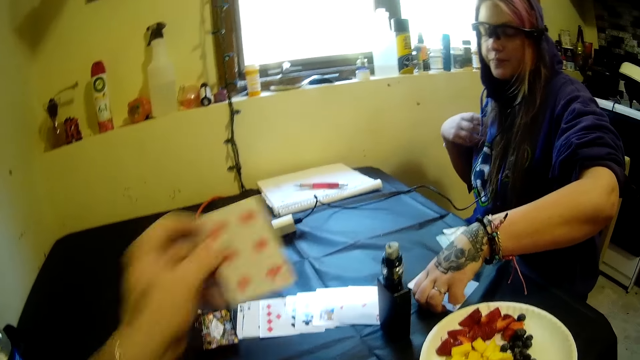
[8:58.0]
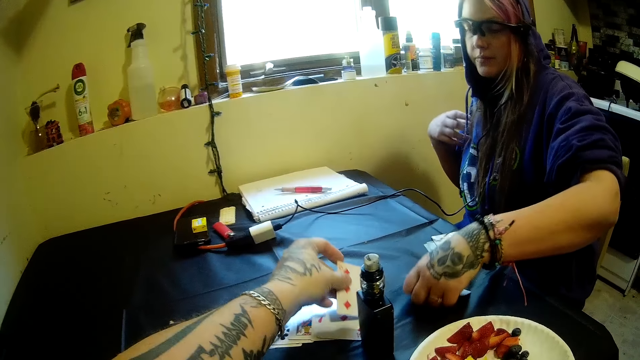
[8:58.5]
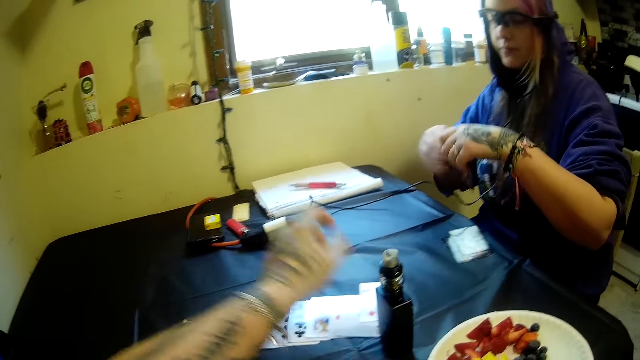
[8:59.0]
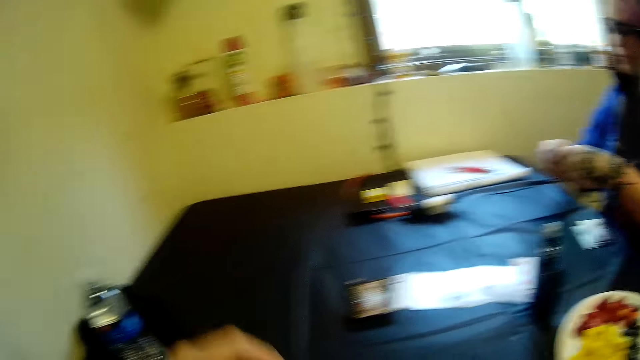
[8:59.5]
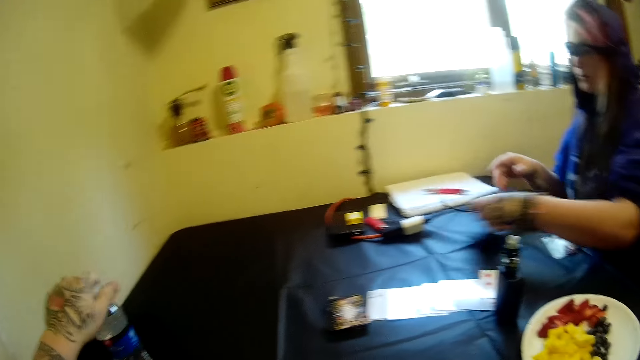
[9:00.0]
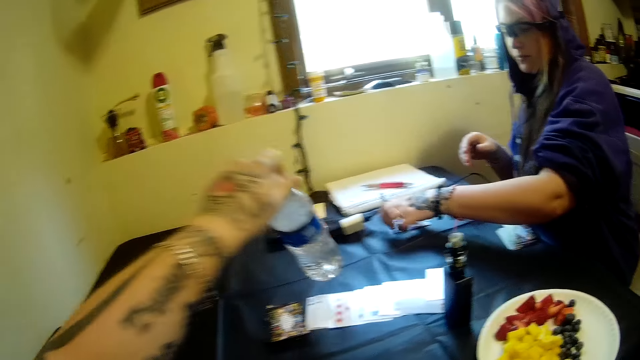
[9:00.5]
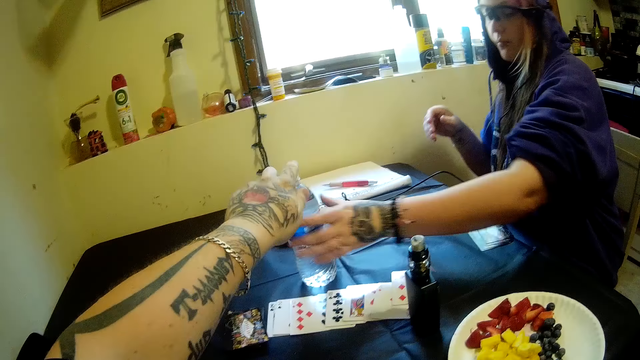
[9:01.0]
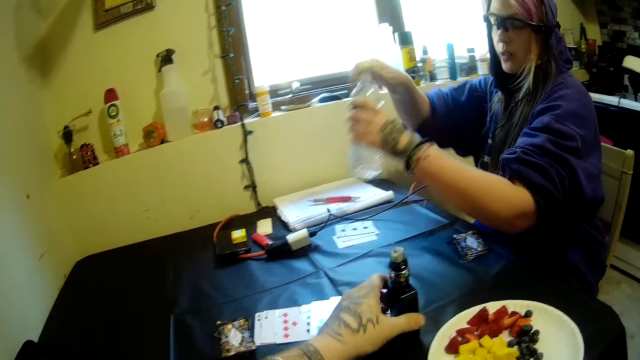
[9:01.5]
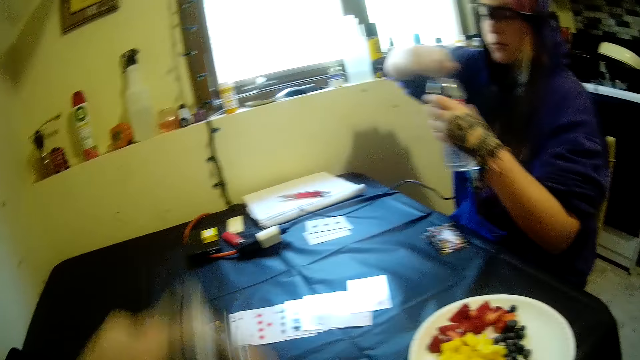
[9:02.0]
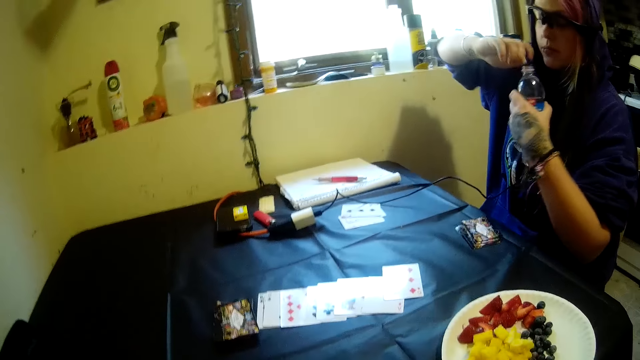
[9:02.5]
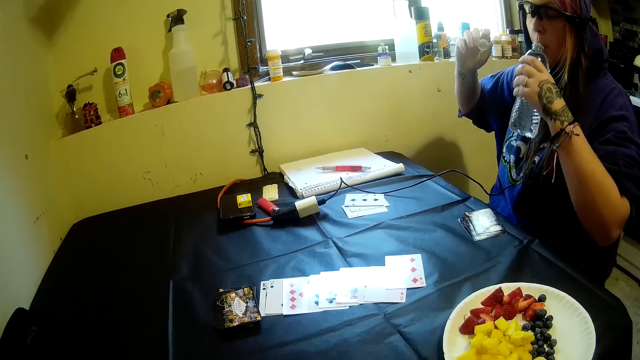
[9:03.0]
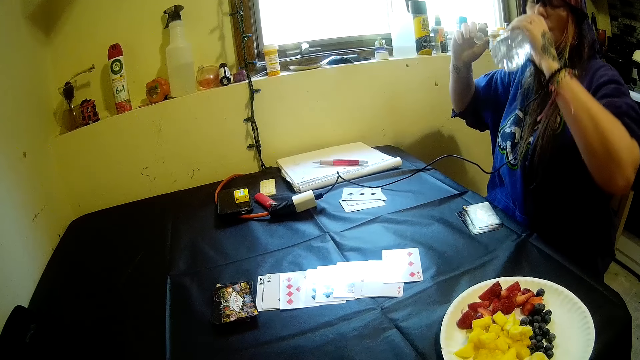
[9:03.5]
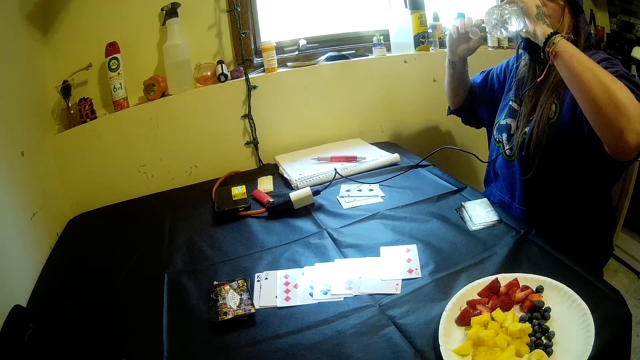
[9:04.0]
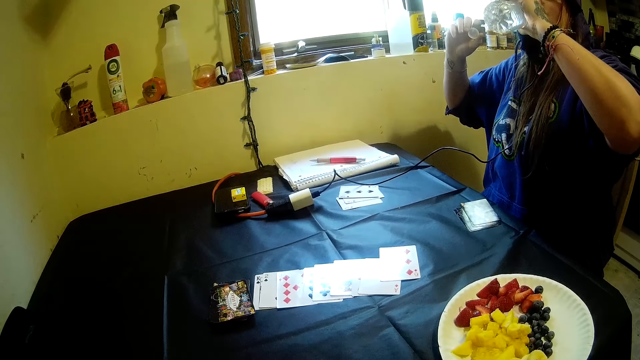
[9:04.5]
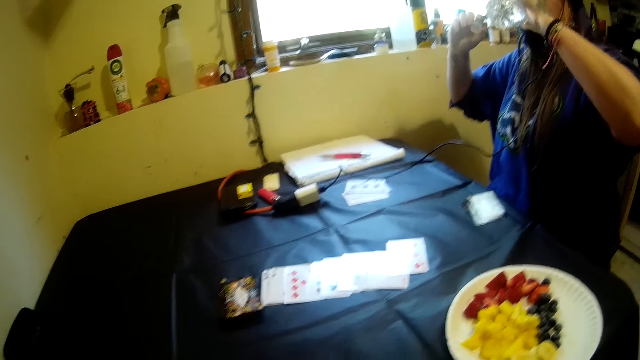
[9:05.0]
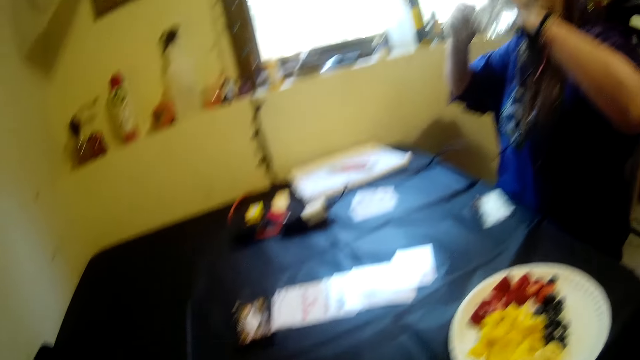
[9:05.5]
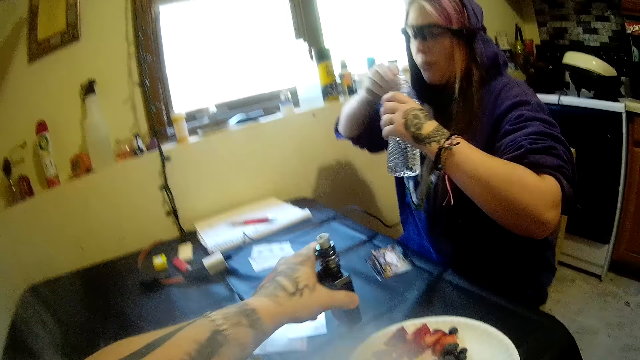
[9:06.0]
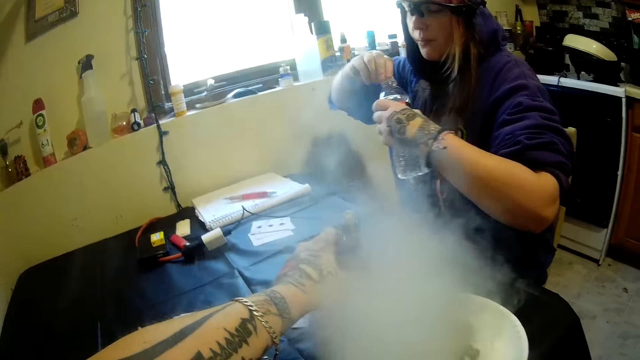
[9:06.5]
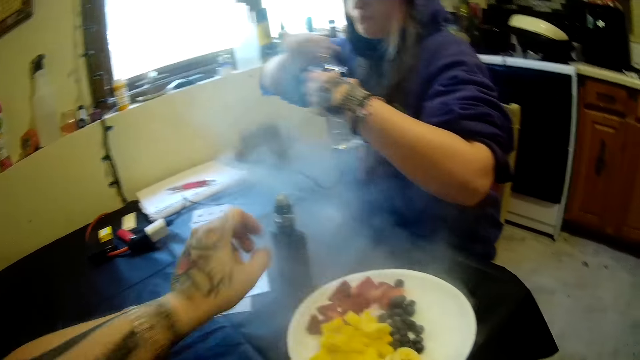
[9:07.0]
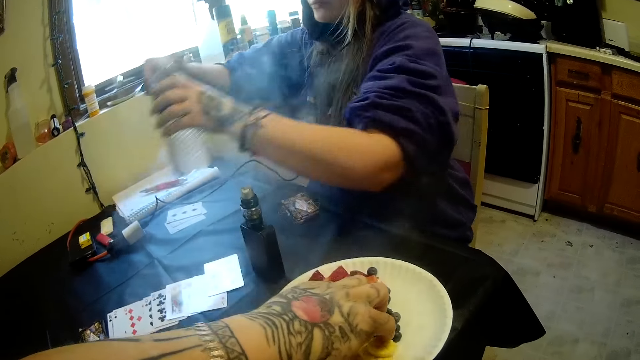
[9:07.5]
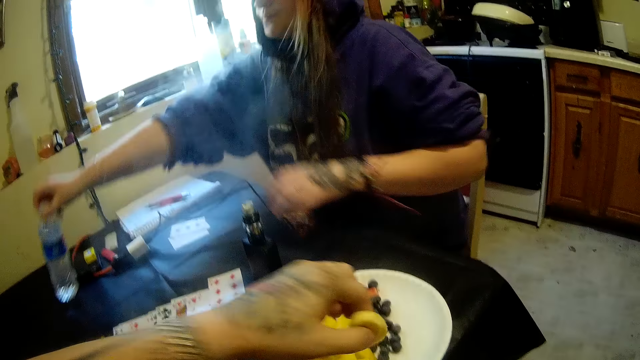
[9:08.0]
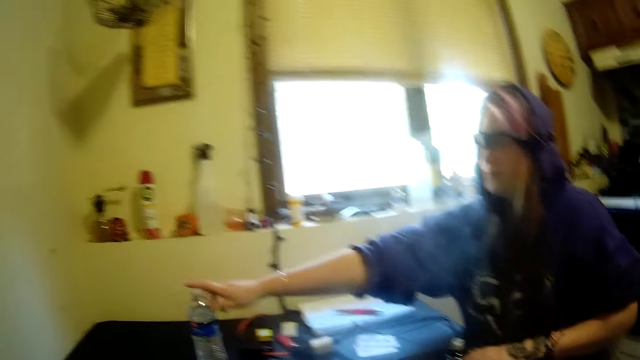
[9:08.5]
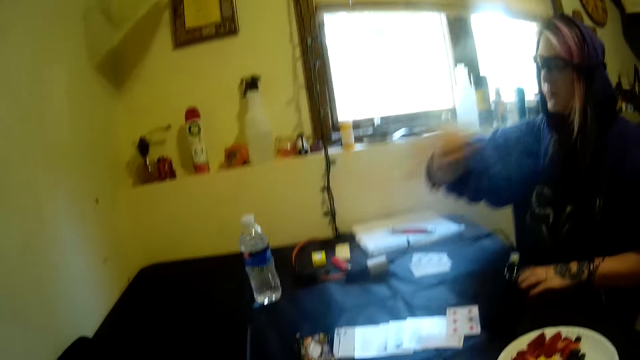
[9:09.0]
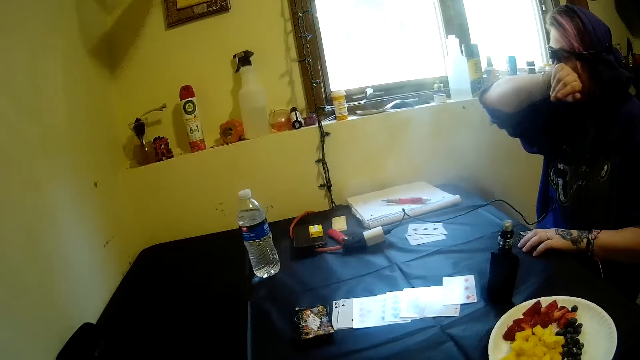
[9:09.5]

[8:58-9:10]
The camera wearer holds a solitaire card. The woman picks cards from the table with her left hand. The camera wearer drops the card on the table with his left hand. He picks a bottle of water from the table with his left hand. The woman drops the cards on the table with her left hand. The camera wearer drops the bottle of water on the table with his left hand. The woman picks the bottle of water from the table with her left hand. The camera wearer picks the electric cigarette from the table with his left hand. The woman opens the cover of the bottle of water with her right hand. The woman drinks from the bottle of water. The woman closes the bottle of water with the cover in her right hand. The camera wearer drops the electric cigarette on the table with his left hand. He picks something on the table. He picks fruit from the plastic plate on the table with his left hand. The woman drops the bottle of water on the table with her right hand. The woman wipes her mouth with her hand.

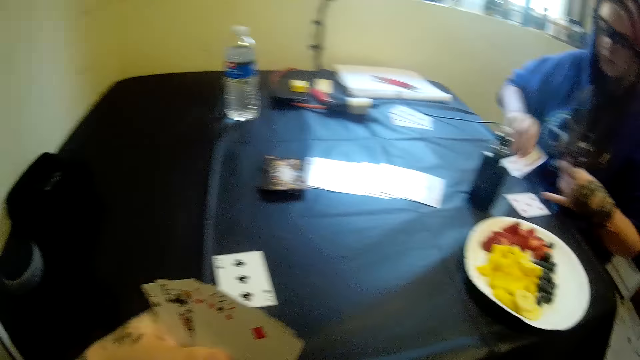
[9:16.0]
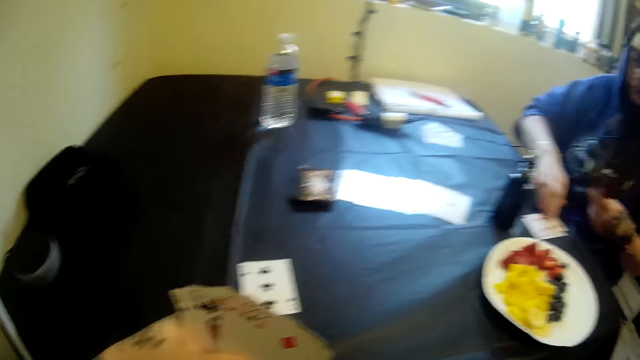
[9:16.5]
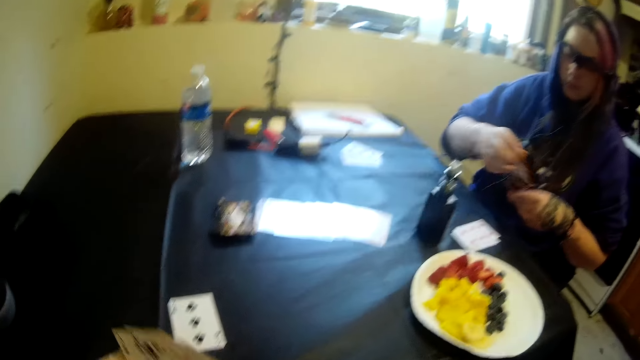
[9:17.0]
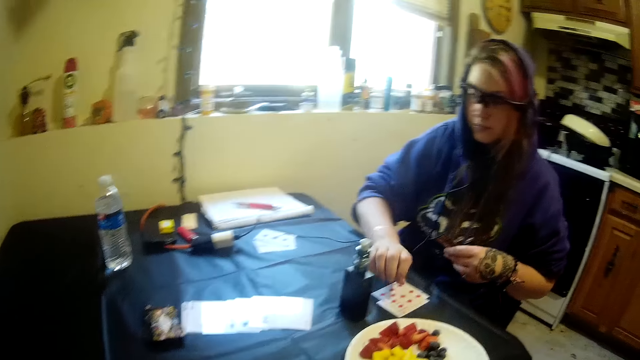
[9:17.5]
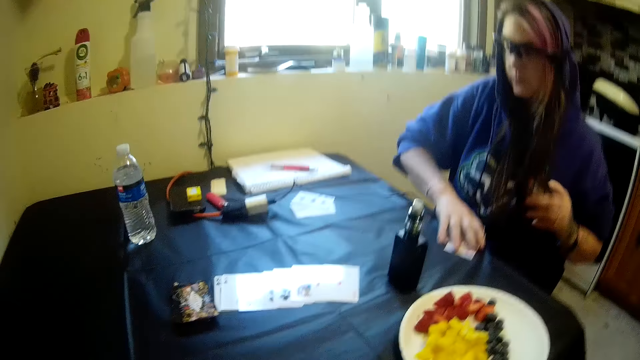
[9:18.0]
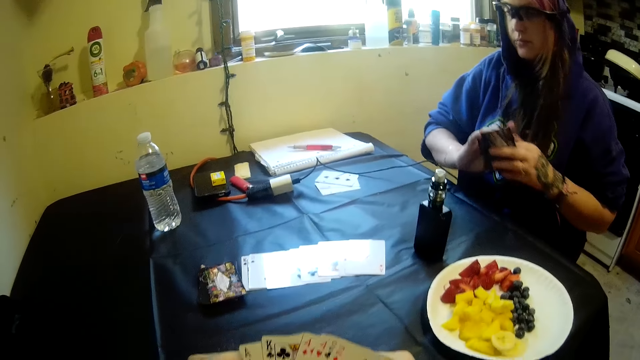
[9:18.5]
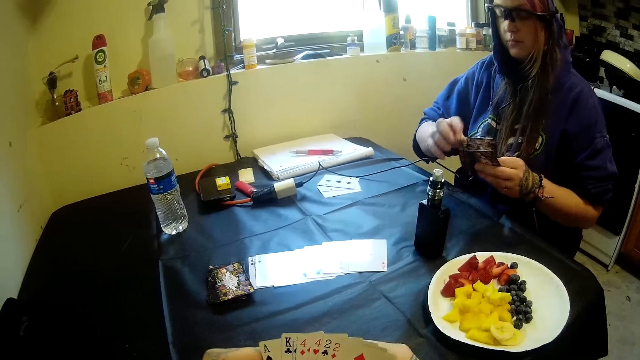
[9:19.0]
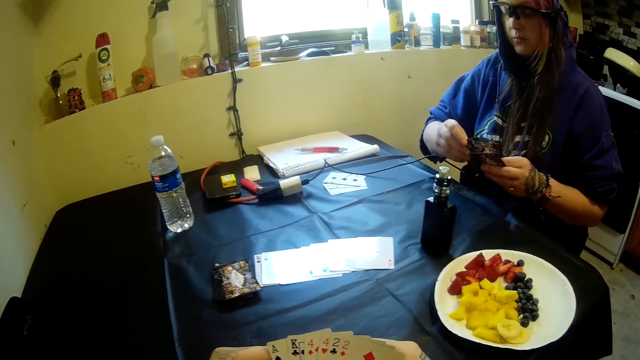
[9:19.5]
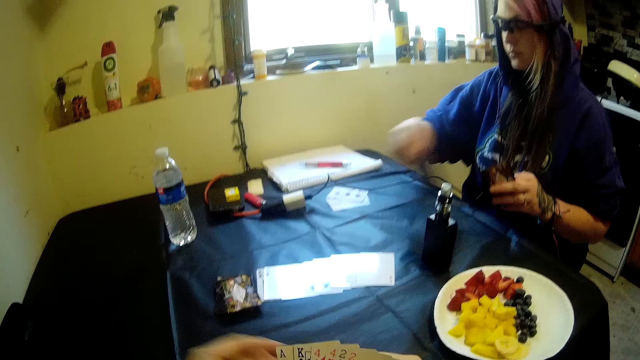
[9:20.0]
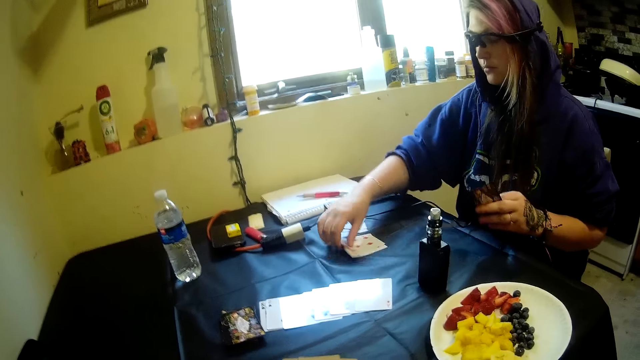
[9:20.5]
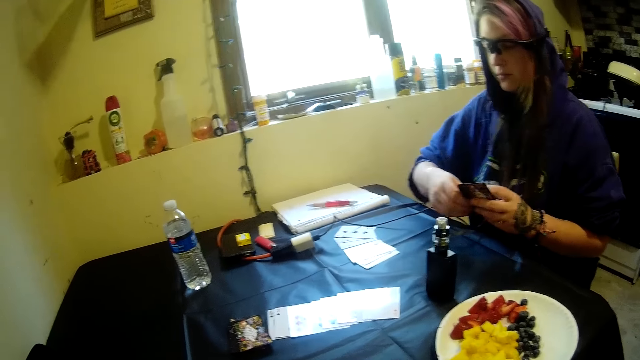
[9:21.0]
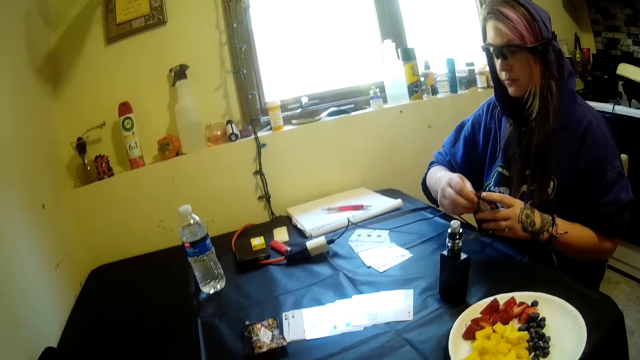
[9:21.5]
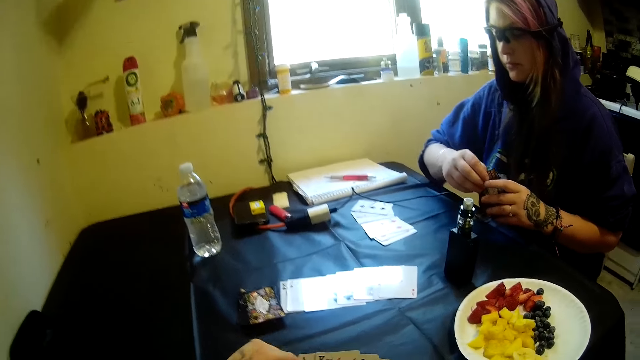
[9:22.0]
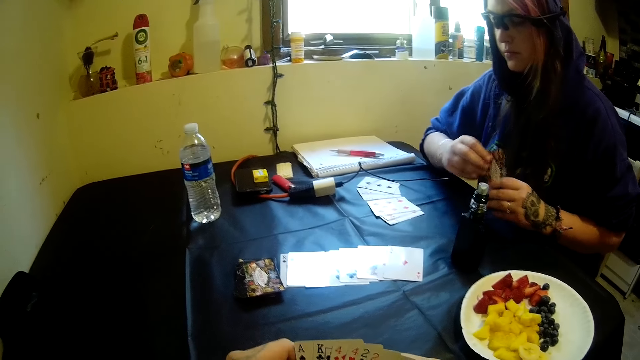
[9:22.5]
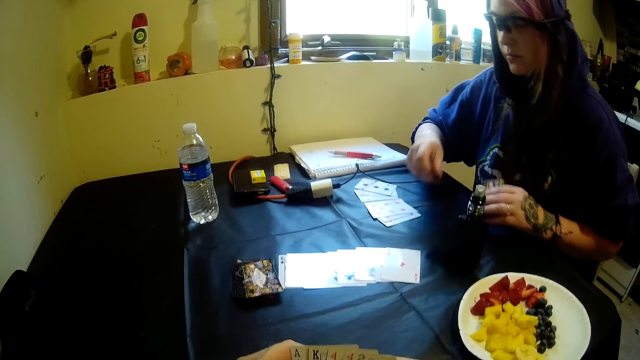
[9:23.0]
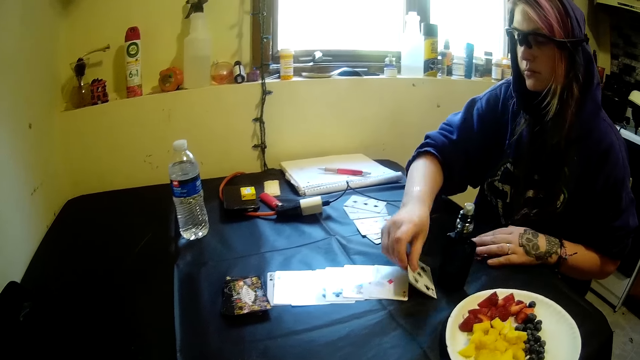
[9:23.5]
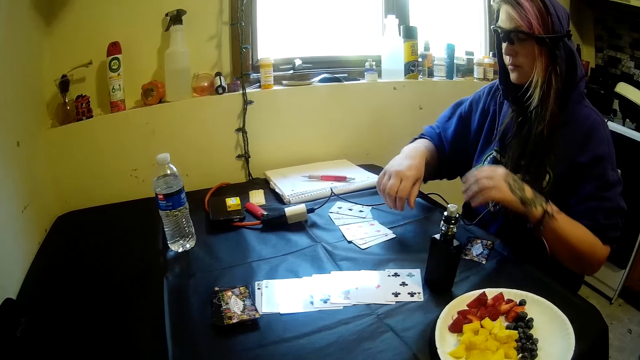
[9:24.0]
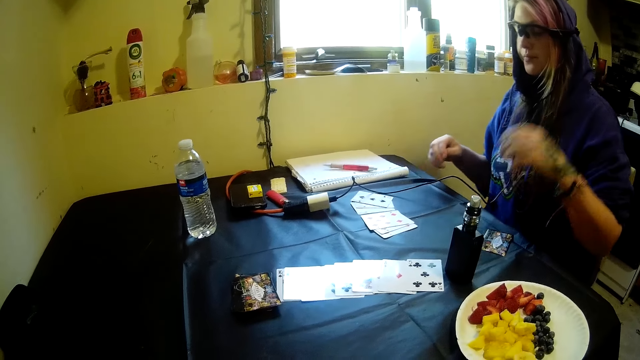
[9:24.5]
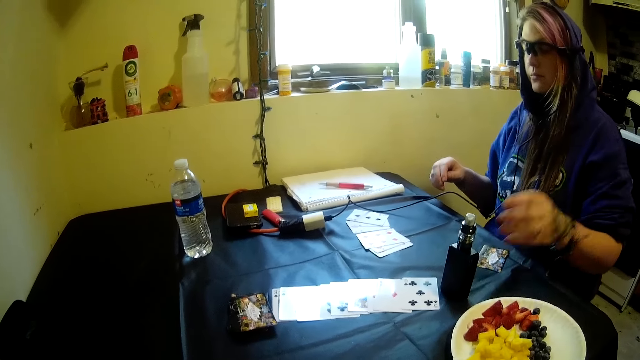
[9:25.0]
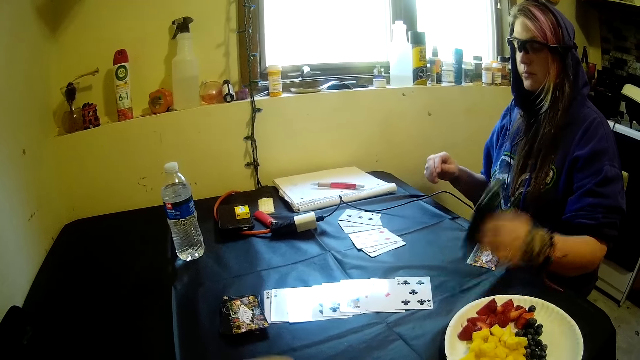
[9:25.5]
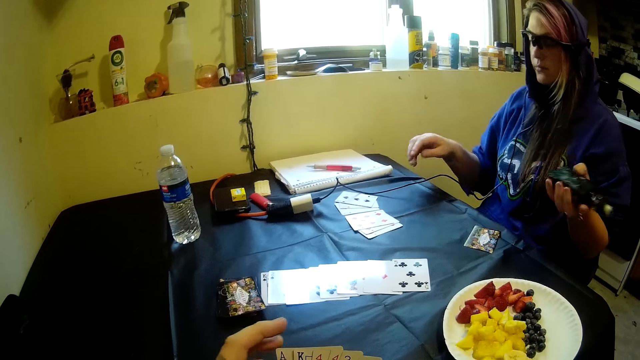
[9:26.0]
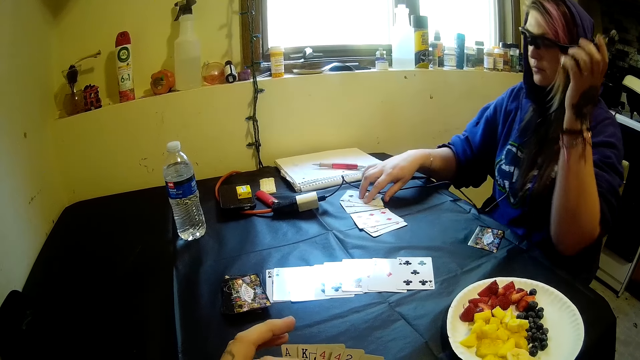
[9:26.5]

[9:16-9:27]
The woman picks up a card. The woman puts the card on the card. The woman picks up a card. The woman puts the card on the card. The woman picks cards from the table with her right hand. The woman holds the cards with both hands, aligns the cards and picks up a card. The woman drops the cards on the table with her right hand. The woman holds the cards with both hands, picks up a card and drops the card on the table with her right hand. The woman picks the electric cigarette or shisha pen from the table with her left hand.
